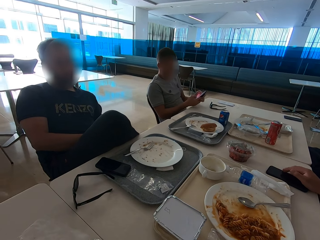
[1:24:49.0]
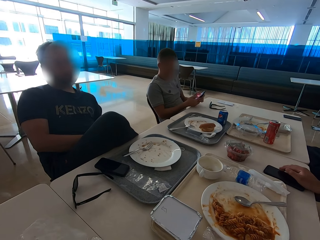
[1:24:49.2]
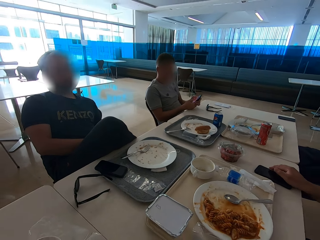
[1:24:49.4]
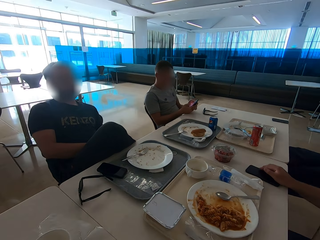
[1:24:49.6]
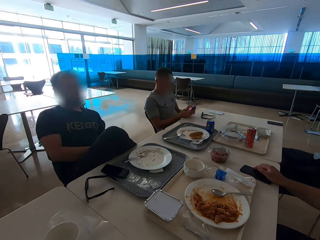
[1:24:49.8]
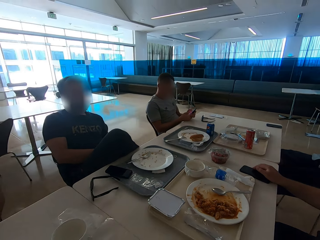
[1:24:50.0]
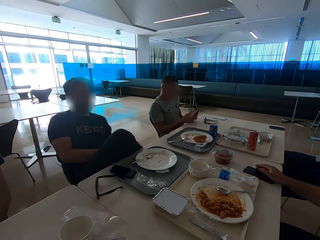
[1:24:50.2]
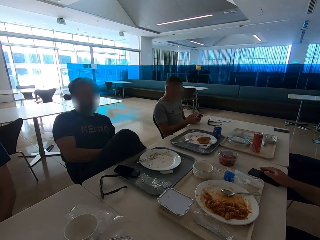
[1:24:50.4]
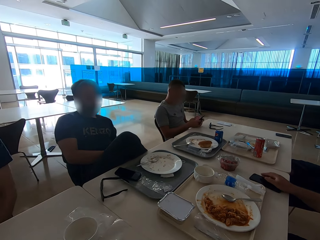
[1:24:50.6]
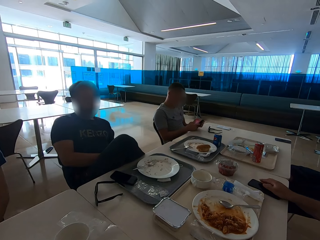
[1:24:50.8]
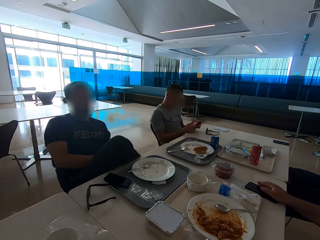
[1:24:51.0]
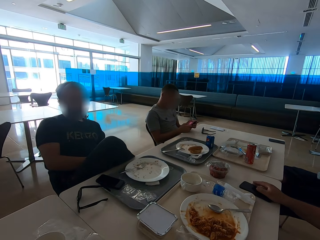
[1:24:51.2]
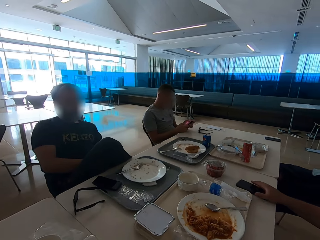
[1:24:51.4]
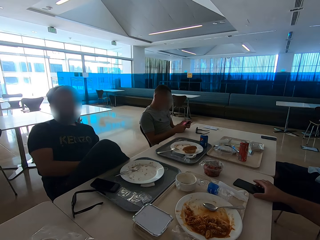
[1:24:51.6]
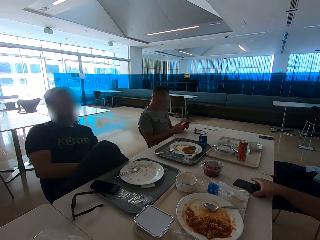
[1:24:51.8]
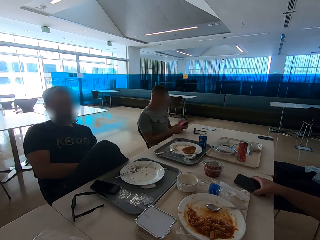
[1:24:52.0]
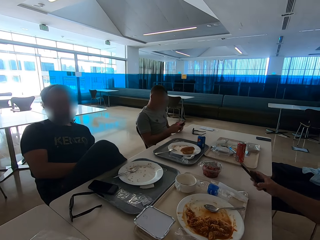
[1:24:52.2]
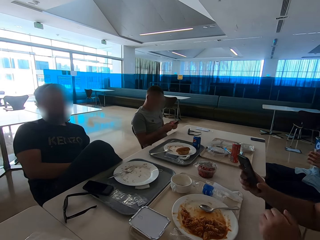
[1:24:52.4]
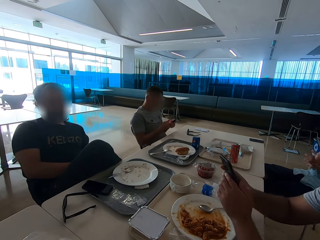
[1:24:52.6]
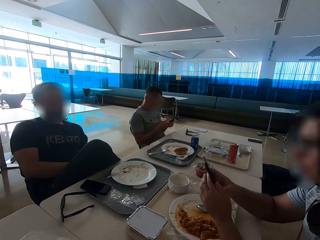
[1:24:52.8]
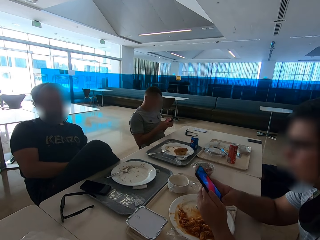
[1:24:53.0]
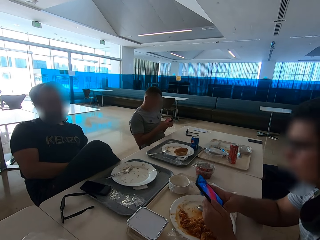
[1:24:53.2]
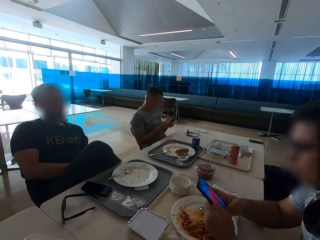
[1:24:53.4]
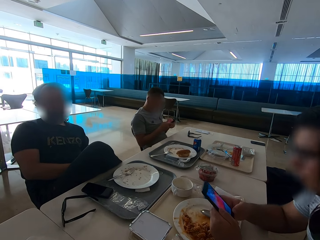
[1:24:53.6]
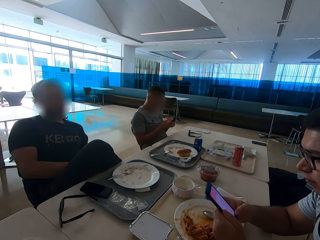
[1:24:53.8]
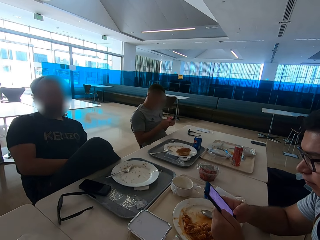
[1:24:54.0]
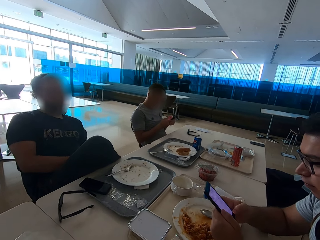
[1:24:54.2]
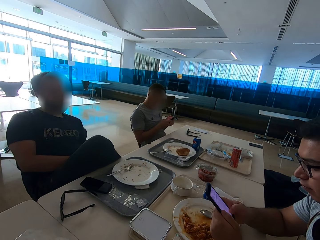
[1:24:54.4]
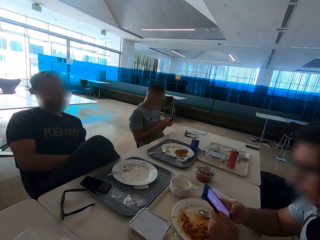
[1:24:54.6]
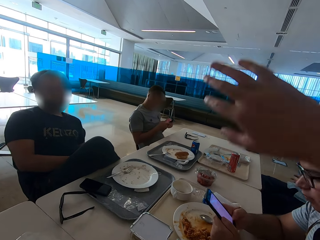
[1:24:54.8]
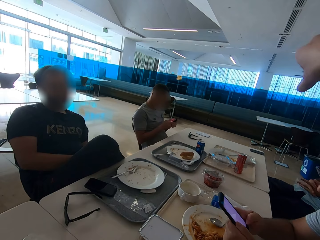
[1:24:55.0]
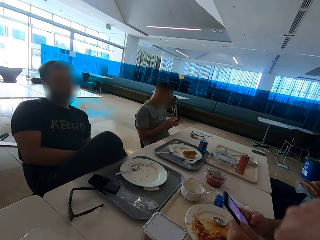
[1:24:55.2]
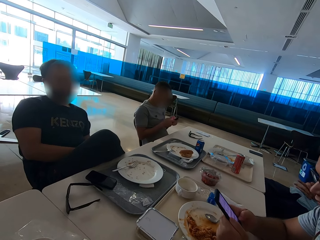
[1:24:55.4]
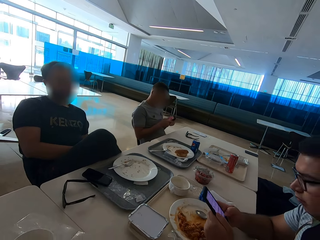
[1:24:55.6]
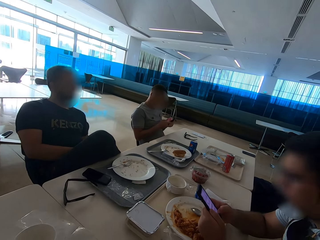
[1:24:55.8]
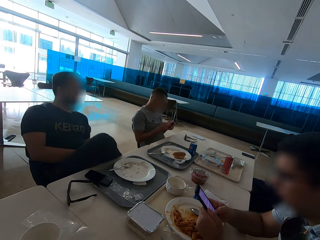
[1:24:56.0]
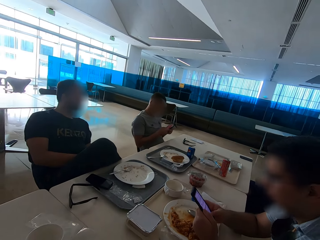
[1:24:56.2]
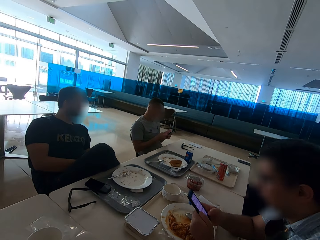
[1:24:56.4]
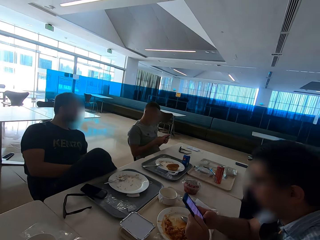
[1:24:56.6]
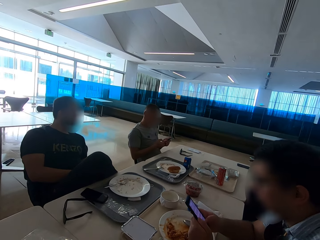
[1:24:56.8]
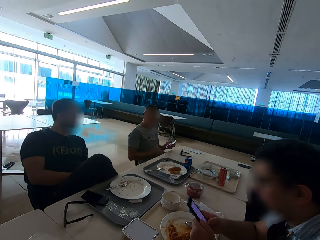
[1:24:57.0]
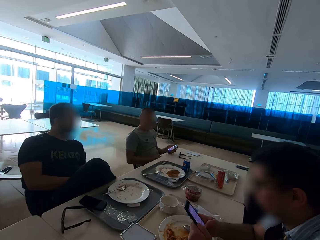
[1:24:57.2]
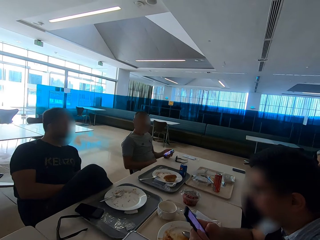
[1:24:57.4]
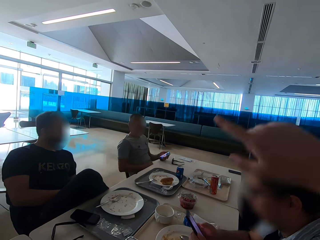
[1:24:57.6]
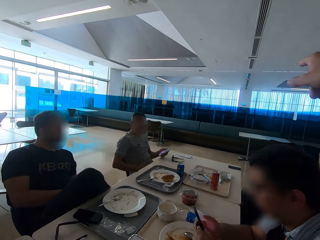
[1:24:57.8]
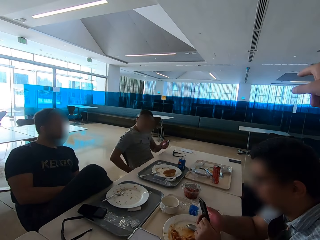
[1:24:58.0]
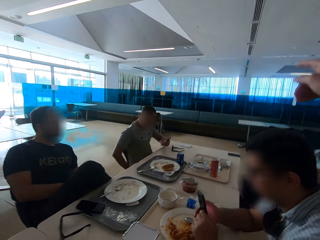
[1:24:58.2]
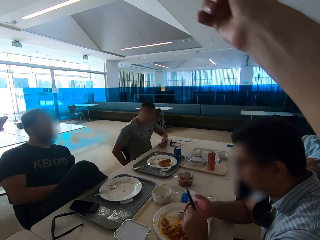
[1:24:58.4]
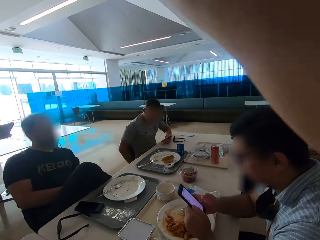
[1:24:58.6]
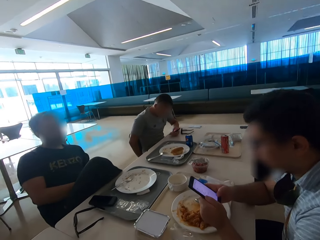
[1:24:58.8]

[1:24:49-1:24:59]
A man swipes on the phone's screen. Another man takes the phone from the table. A person operates his phone. The second man swipes on the phone's screen. The camera wearer moves his right hand.

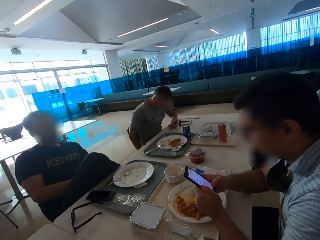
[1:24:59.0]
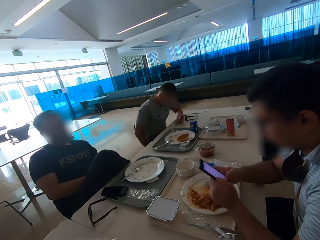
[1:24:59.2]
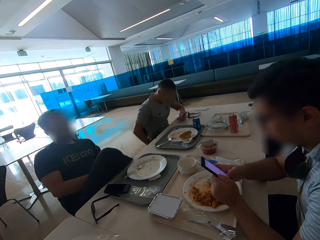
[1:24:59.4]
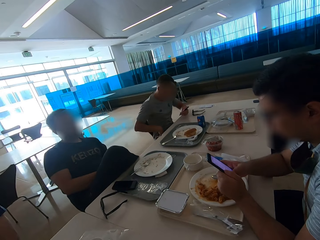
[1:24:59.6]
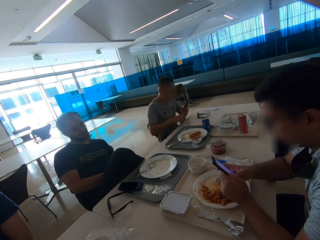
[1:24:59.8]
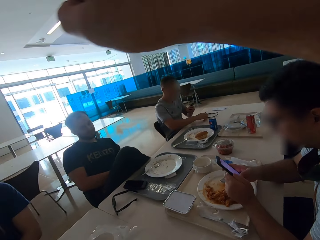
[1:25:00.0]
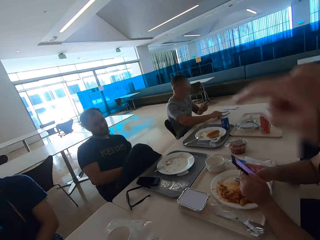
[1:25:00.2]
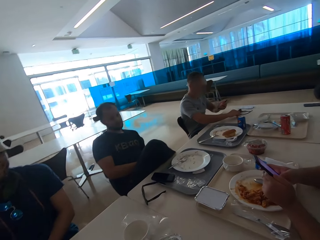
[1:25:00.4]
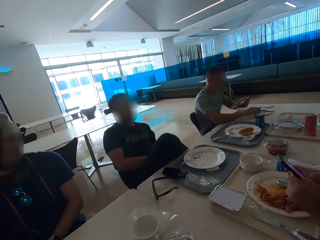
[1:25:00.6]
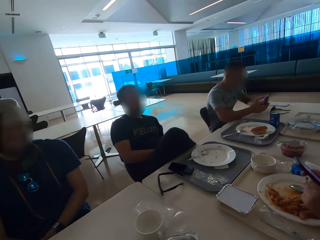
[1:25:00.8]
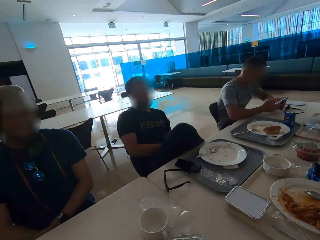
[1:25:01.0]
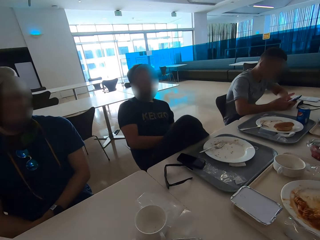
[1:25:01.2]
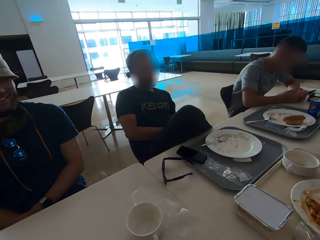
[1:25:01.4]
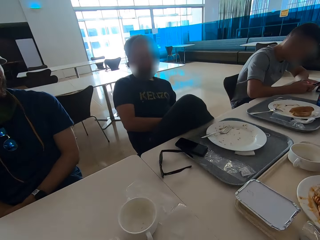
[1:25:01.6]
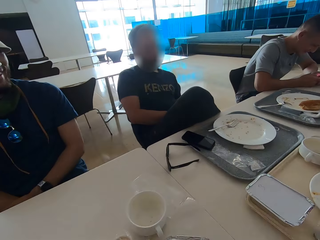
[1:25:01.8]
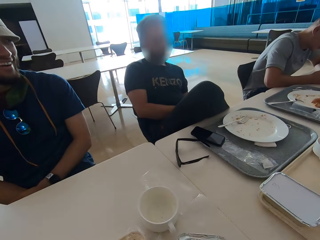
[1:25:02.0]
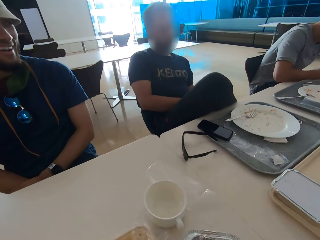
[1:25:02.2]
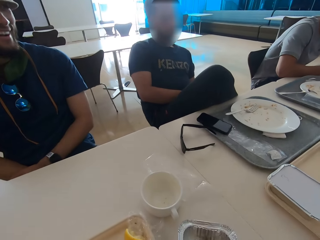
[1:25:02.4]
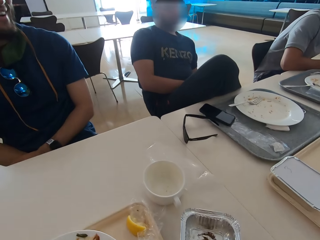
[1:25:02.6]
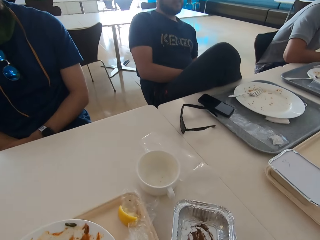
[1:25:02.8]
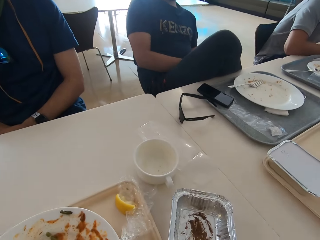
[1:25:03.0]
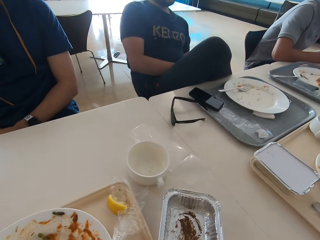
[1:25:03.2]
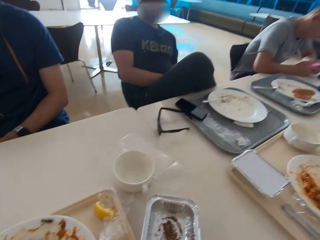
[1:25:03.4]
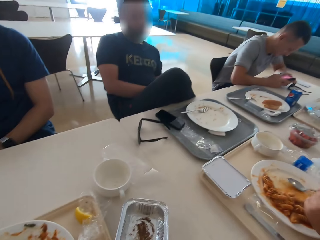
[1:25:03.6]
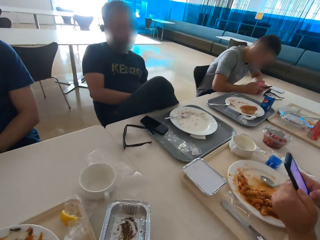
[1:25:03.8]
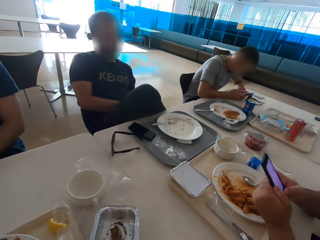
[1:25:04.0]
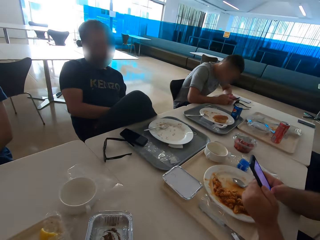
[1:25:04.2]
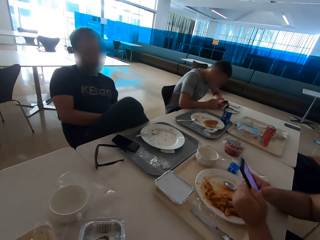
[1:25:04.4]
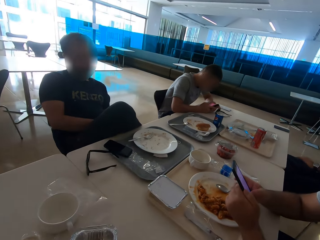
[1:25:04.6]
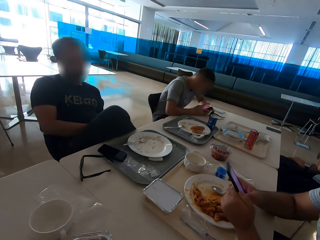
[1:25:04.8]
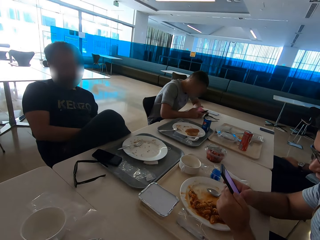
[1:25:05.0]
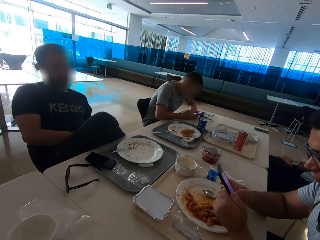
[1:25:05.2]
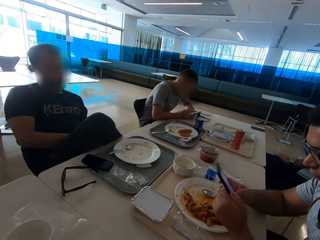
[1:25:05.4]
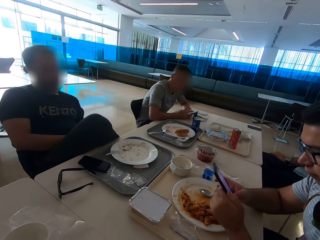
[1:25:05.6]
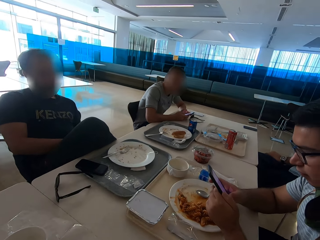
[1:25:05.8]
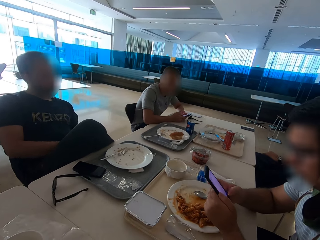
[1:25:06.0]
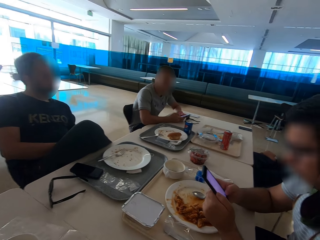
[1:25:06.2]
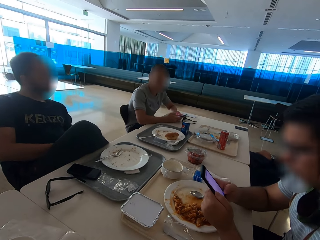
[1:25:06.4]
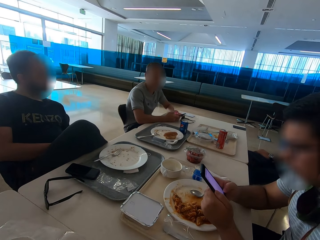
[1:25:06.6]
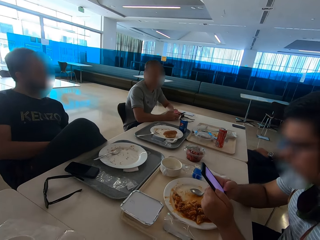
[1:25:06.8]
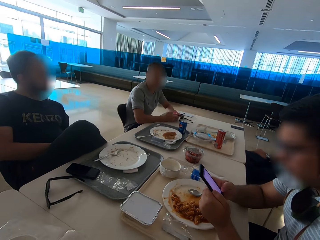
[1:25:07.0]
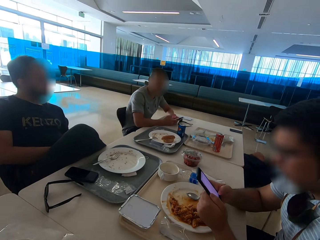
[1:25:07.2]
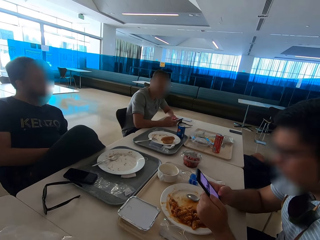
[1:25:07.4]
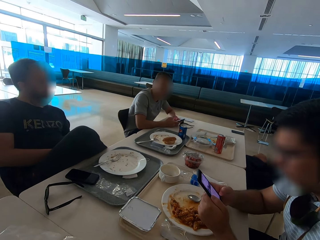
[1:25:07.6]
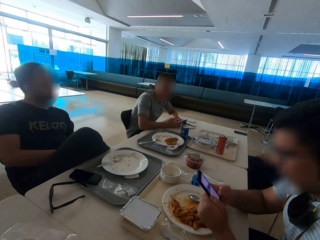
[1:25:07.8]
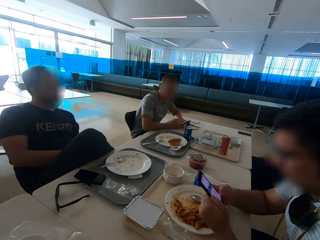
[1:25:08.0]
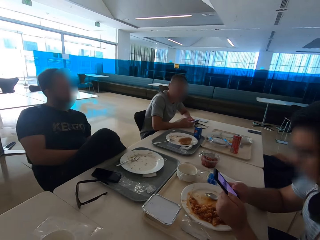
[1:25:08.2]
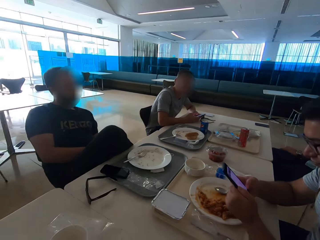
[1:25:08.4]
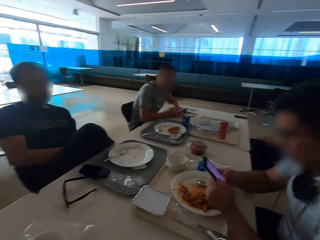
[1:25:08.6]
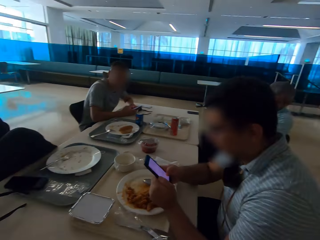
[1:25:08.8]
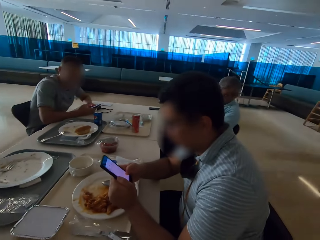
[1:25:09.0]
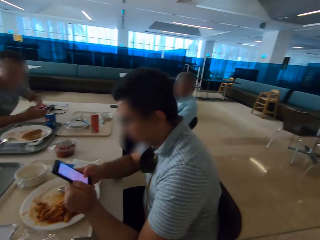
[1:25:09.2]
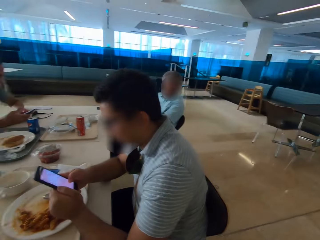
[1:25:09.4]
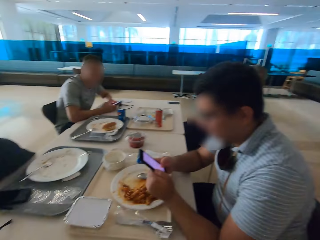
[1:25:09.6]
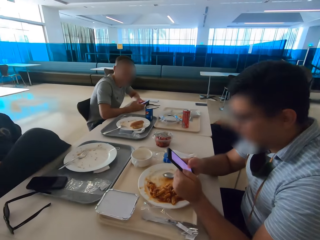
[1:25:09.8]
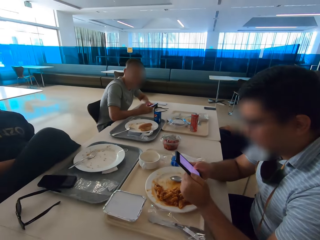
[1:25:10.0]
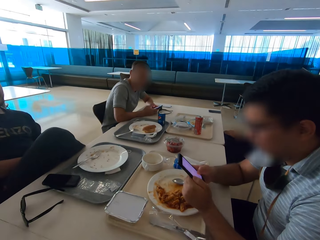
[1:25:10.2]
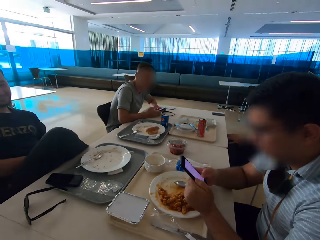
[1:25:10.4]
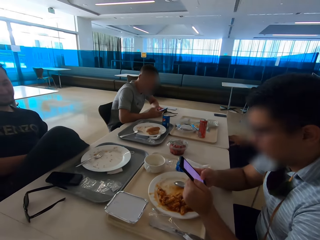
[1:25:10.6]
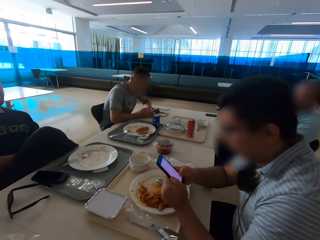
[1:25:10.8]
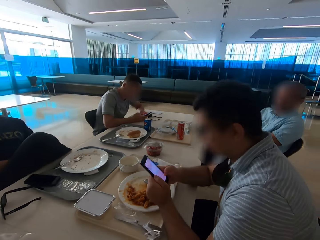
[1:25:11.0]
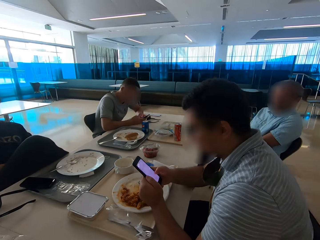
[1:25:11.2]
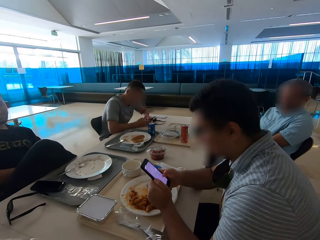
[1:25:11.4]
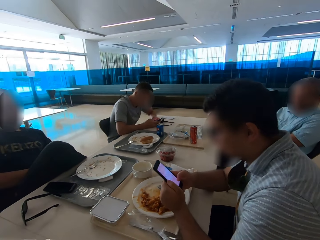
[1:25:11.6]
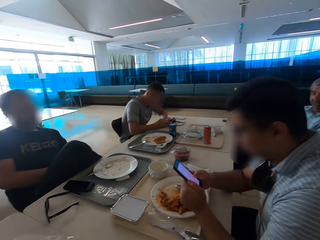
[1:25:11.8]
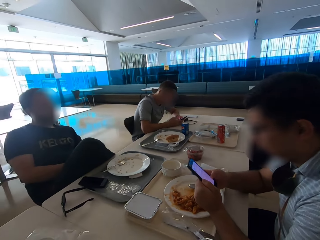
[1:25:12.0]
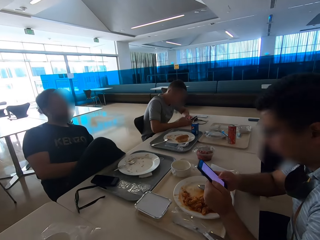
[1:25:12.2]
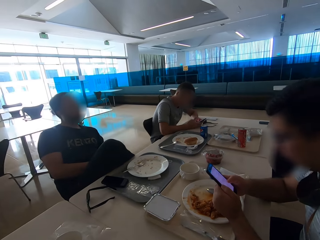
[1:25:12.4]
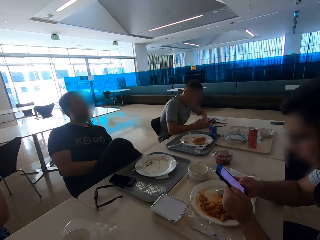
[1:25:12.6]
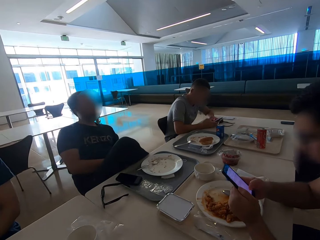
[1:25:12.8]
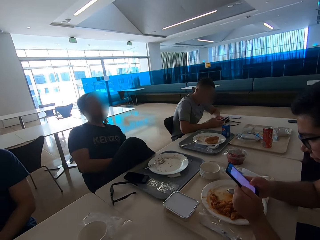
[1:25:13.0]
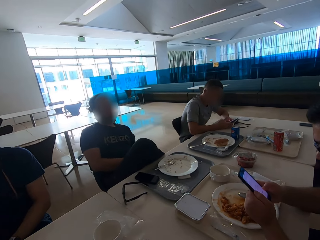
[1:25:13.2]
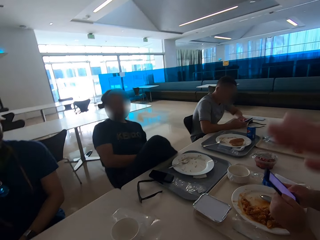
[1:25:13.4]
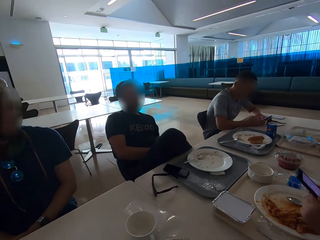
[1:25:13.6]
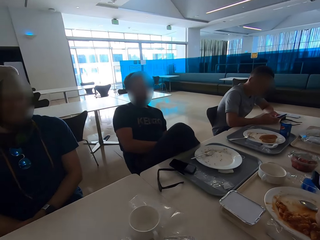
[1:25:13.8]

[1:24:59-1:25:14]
A person moves the eyeglasses on the table. The camera wearer looks around. They look around.
